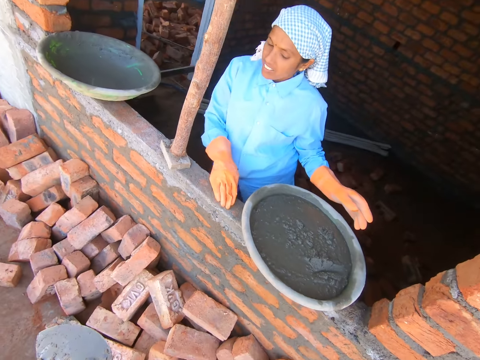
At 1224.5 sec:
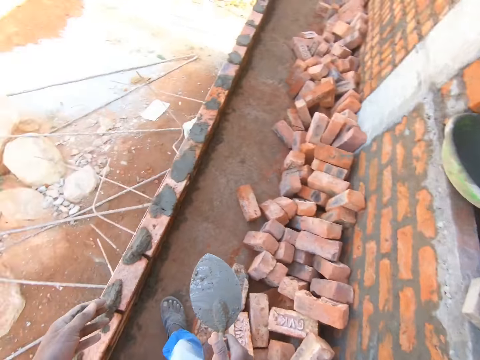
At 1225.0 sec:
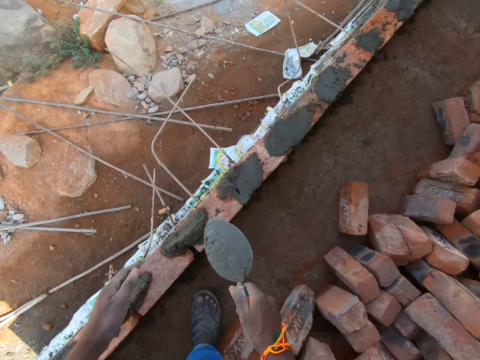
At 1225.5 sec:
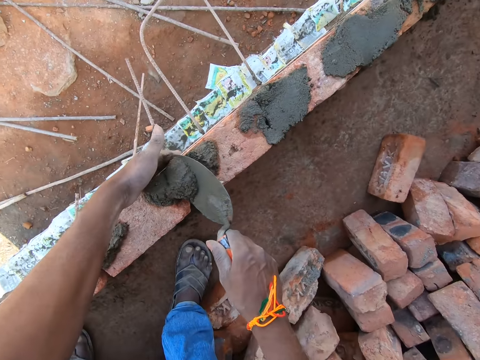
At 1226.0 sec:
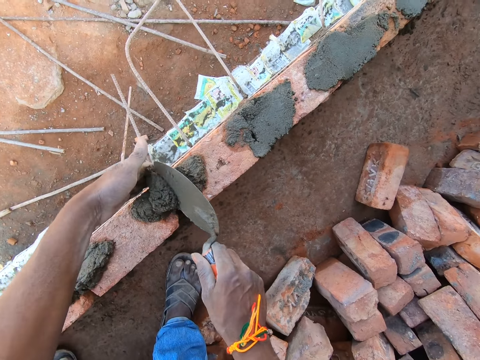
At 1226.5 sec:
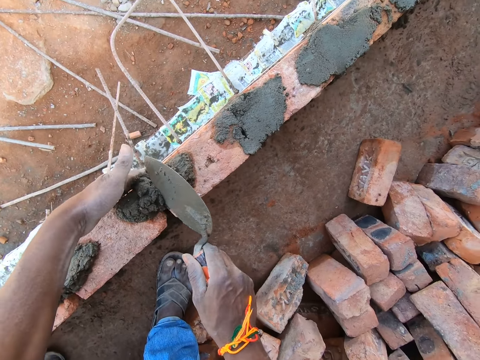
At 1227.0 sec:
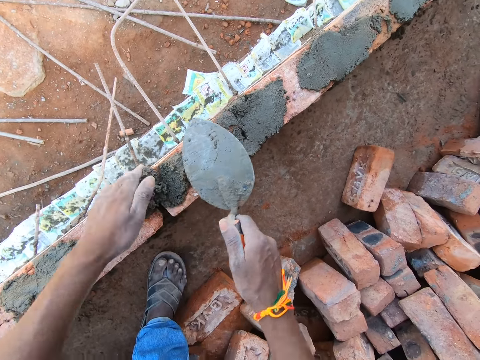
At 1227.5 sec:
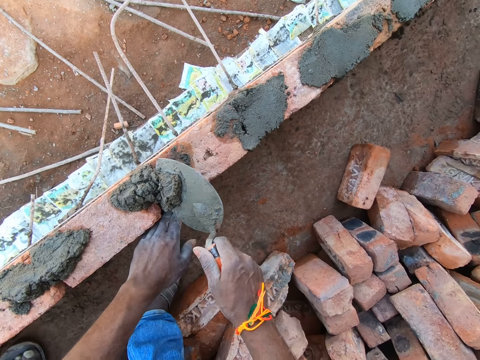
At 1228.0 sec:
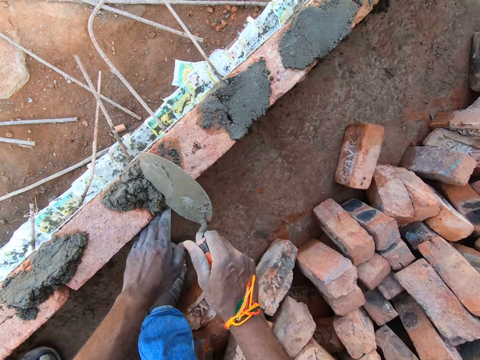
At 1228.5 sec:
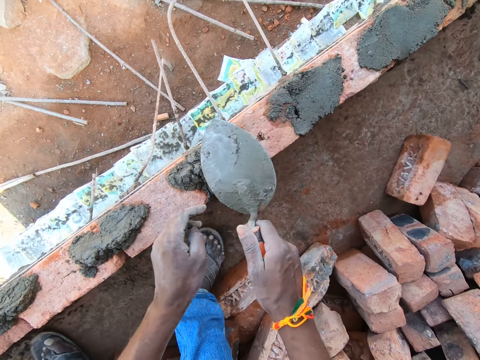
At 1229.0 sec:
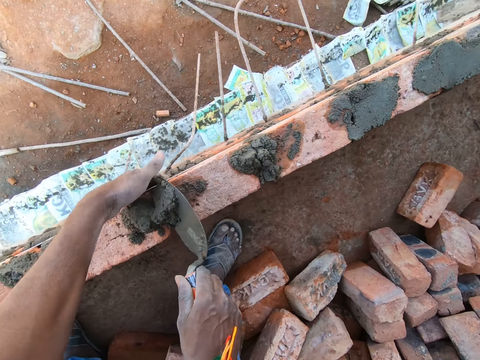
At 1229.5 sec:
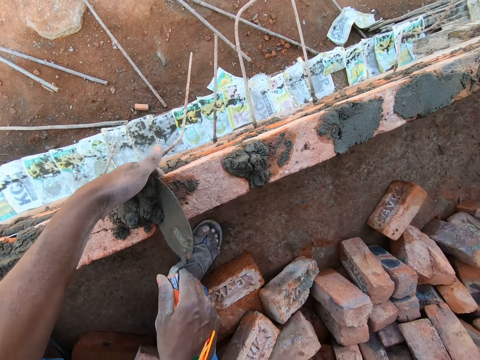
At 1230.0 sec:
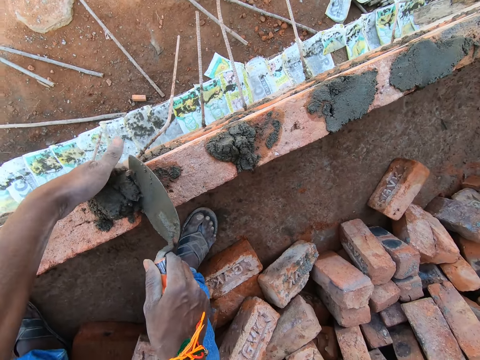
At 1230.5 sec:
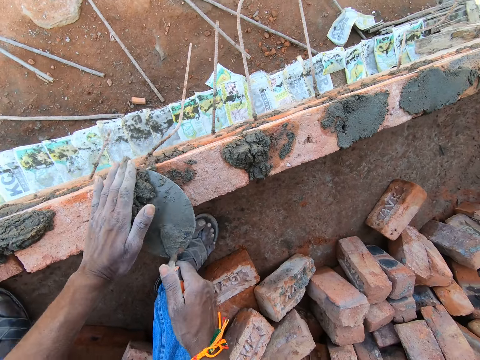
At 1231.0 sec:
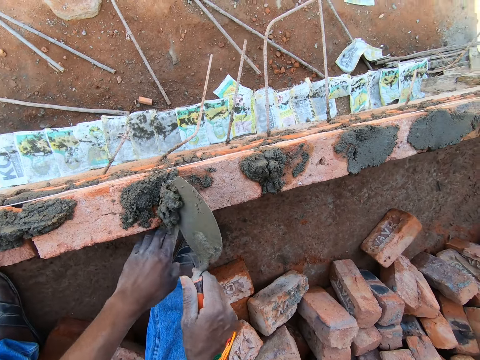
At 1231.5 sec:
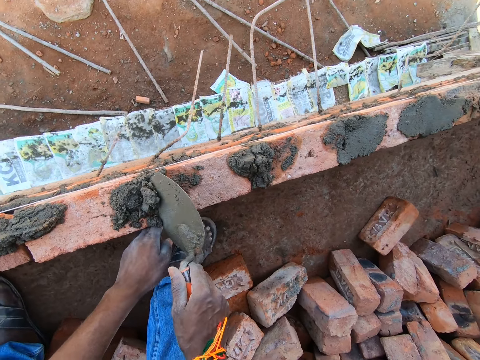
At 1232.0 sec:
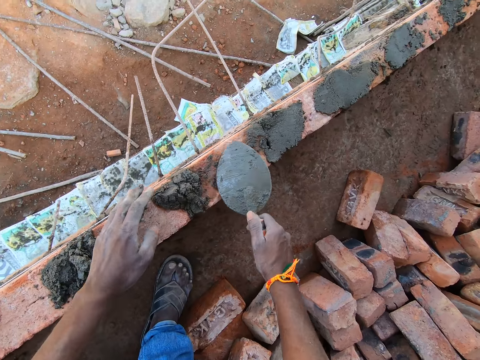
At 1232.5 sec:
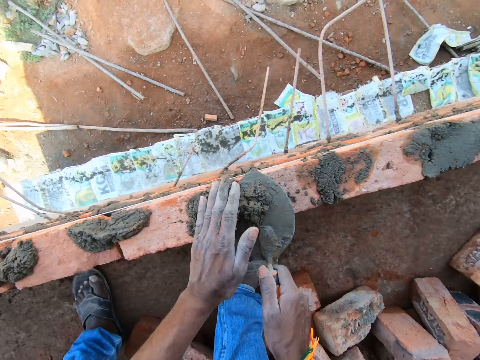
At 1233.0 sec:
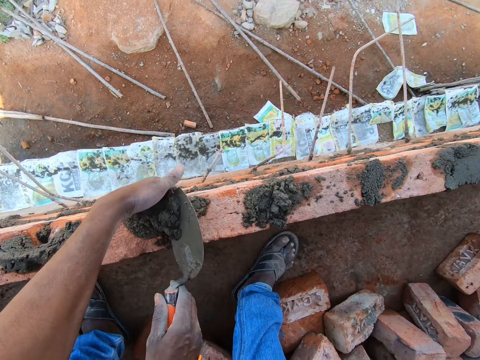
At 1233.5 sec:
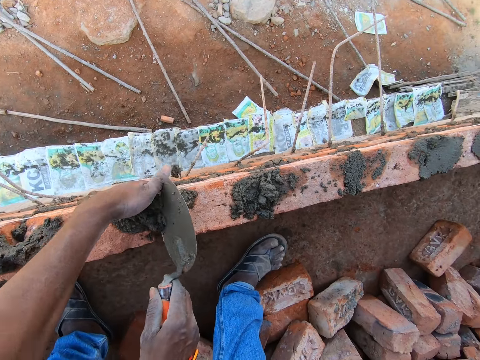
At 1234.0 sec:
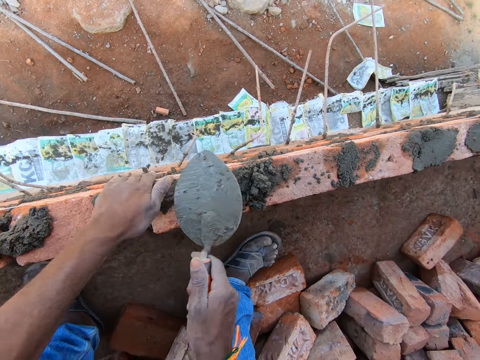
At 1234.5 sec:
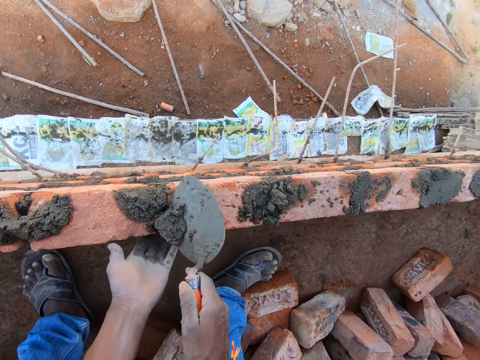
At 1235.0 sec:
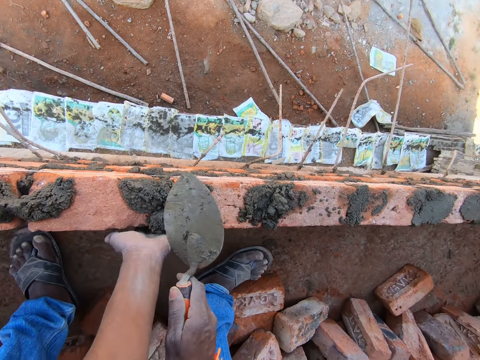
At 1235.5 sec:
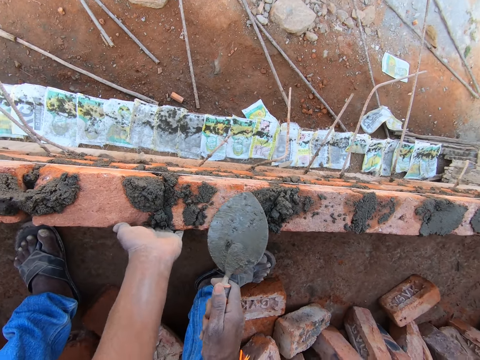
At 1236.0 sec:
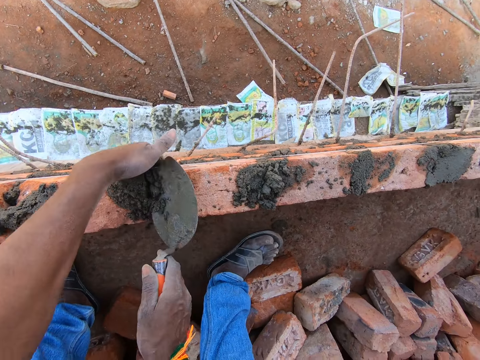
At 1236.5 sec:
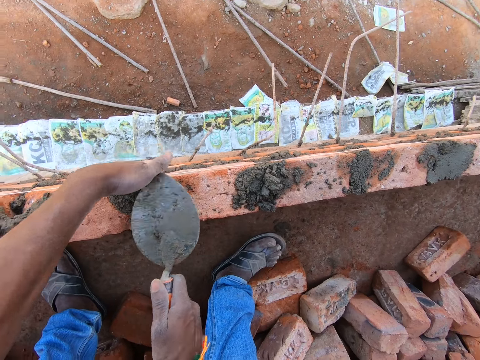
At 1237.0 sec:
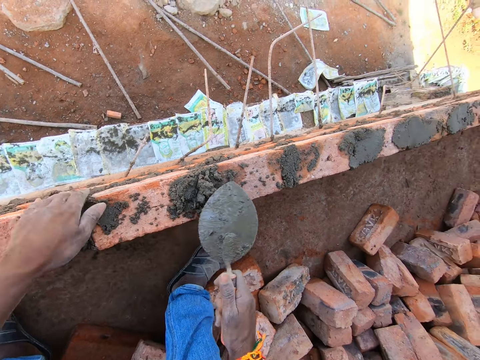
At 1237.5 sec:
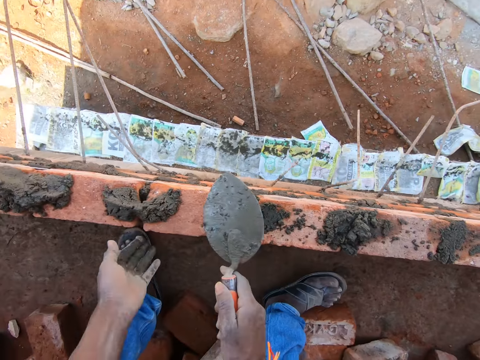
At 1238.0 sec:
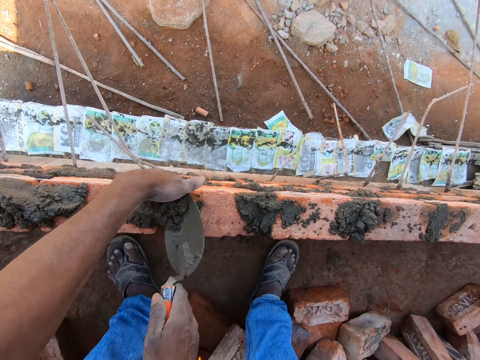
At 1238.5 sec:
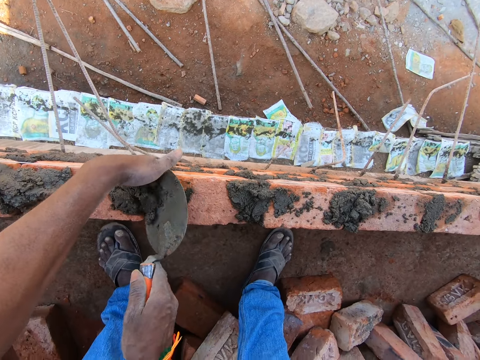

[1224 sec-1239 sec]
The camera wearer stares at a person. They look around the compound. They fill the gaps between the bricks with a mortar, with the trowel.

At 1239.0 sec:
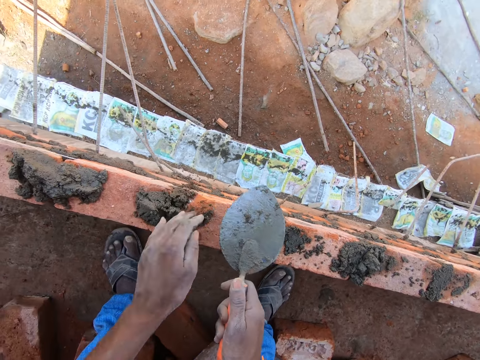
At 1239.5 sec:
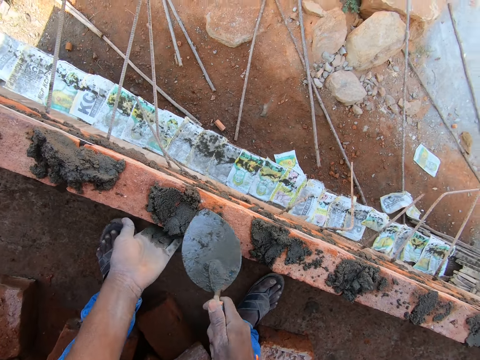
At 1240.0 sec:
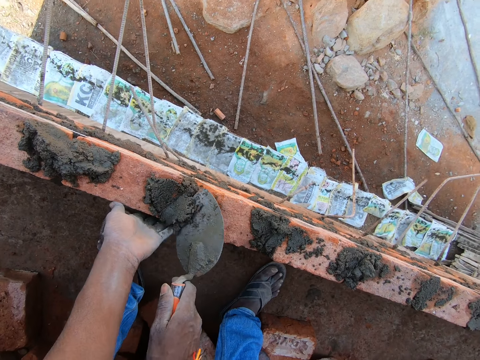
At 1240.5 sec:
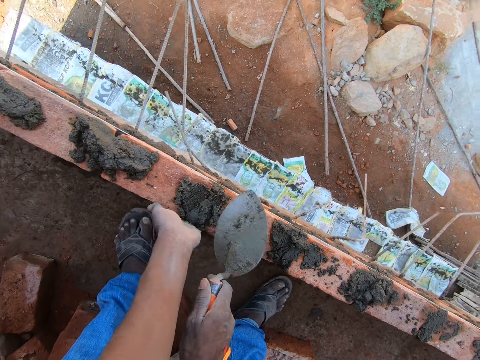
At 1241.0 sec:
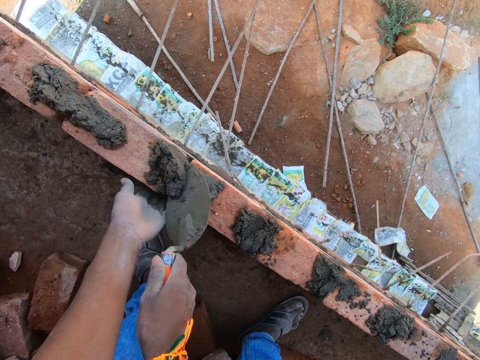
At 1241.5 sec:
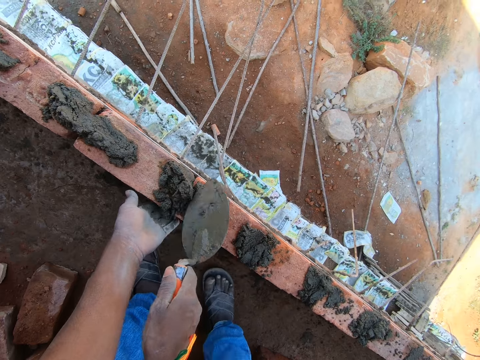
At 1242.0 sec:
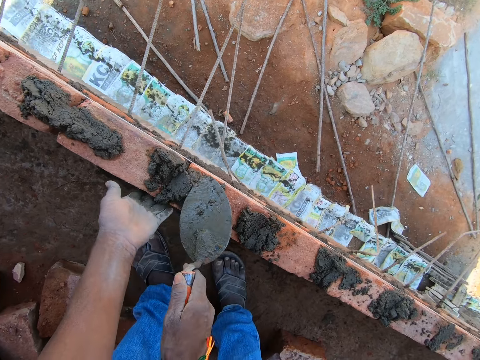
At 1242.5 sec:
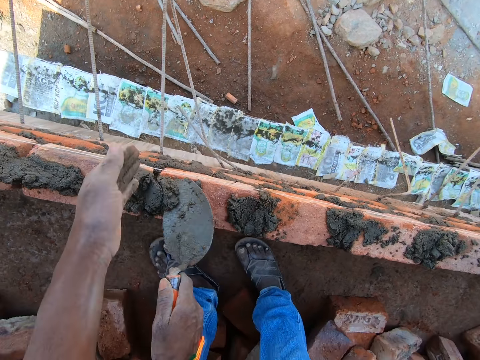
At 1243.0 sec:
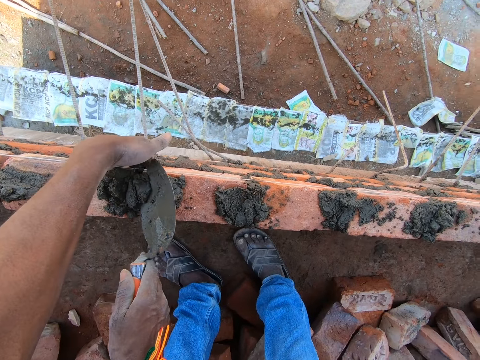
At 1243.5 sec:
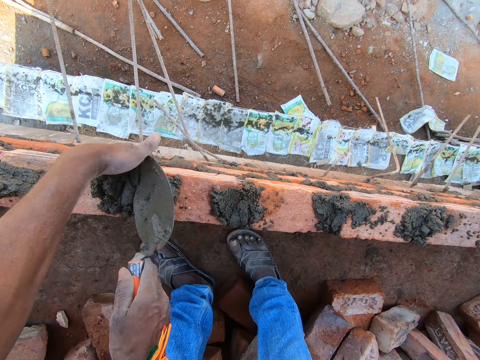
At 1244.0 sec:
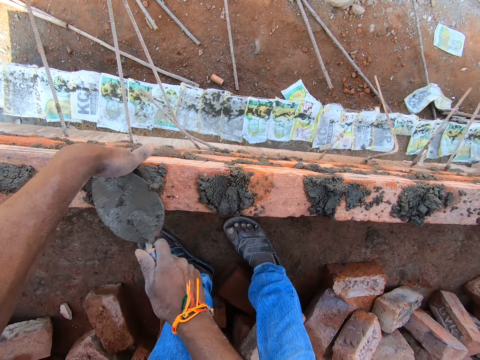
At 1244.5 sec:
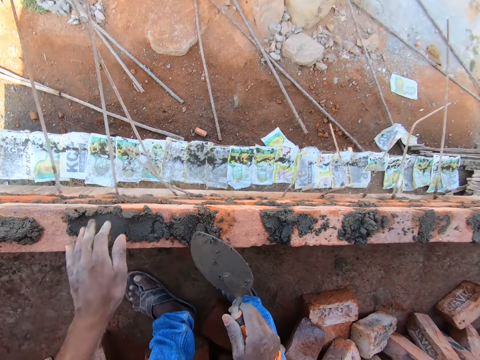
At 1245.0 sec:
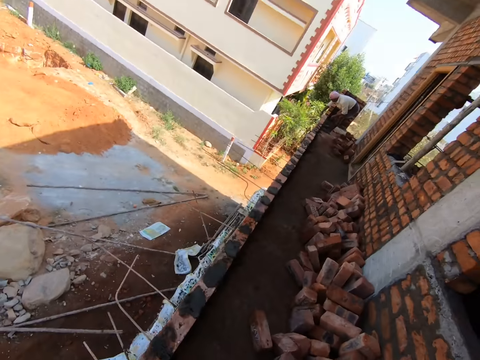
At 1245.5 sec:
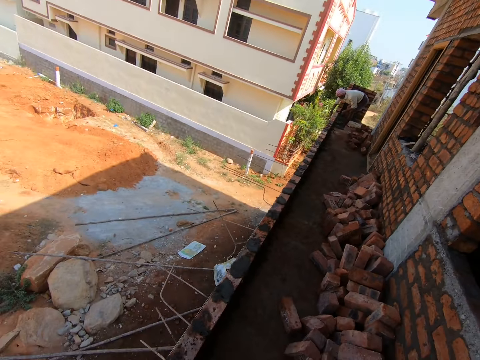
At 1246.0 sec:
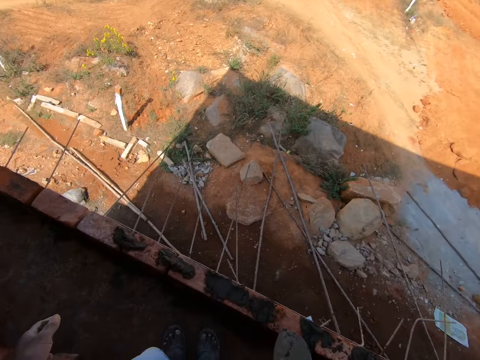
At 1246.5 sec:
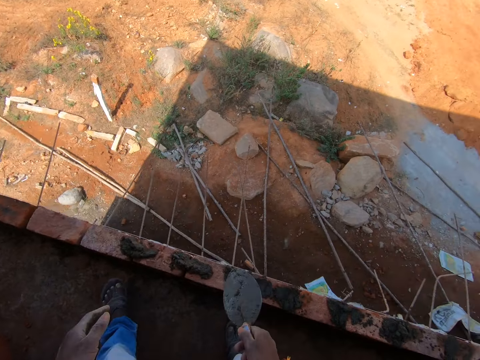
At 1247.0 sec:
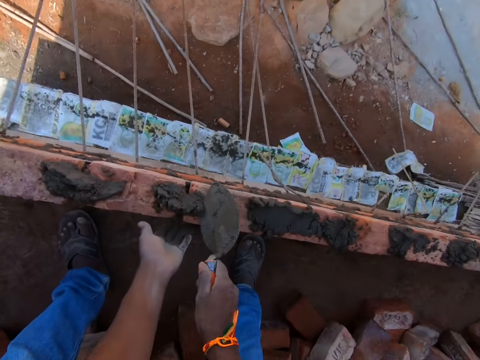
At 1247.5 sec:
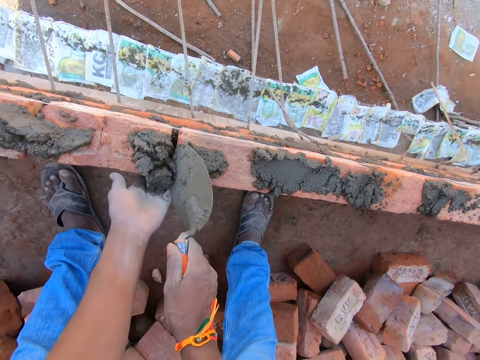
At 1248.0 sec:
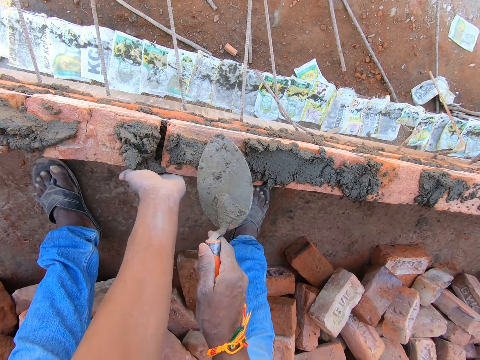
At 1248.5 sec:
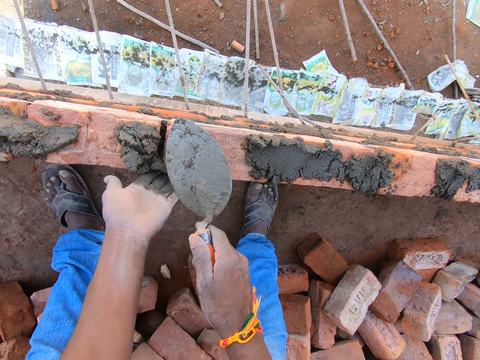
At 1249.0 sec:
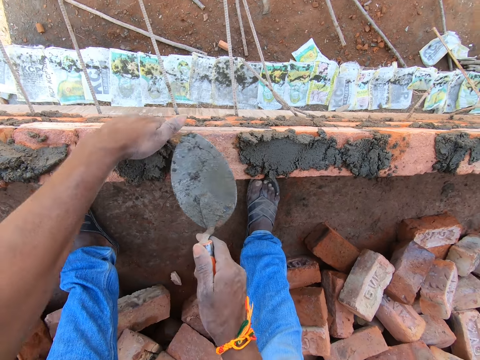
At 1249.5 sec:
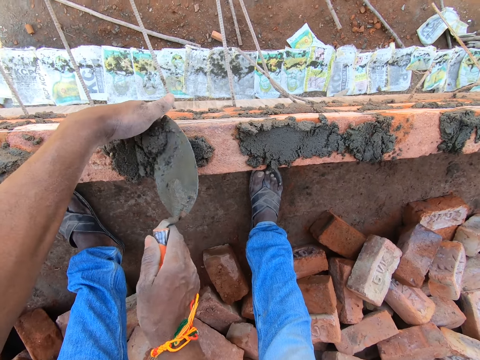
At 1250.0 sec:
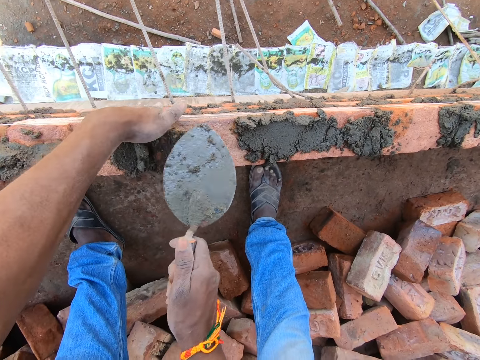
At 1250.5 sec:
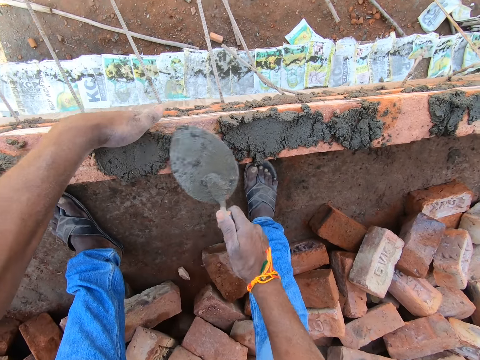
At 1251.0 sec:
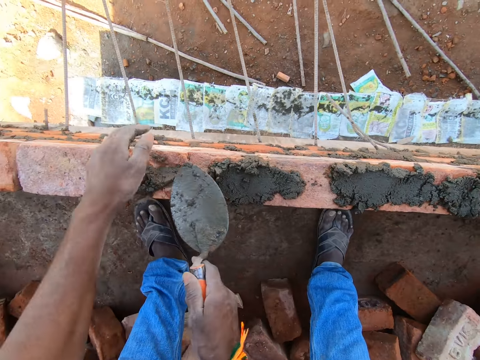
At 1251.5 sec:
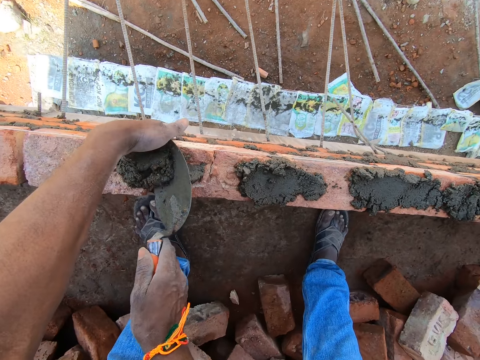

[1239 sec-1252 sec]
The camera wearer looks around the compound. They converse with a person. They fill the gaps between the bricks with a mortar, with the trowel.
